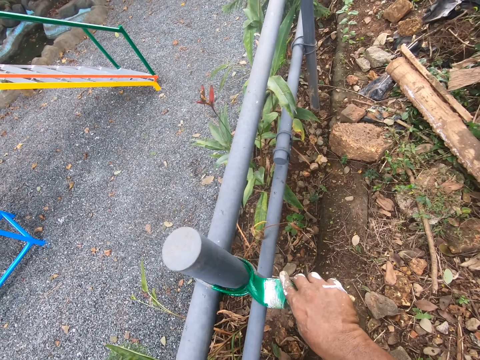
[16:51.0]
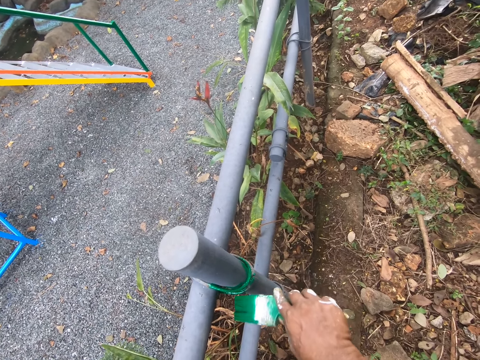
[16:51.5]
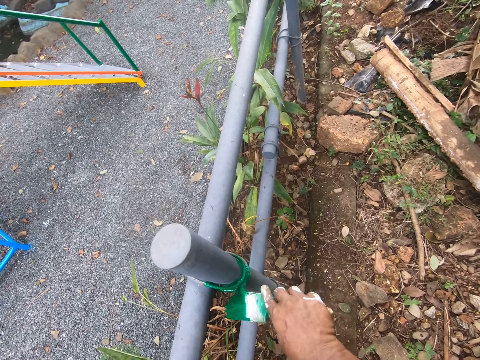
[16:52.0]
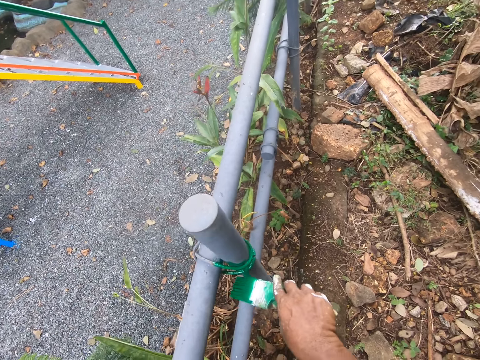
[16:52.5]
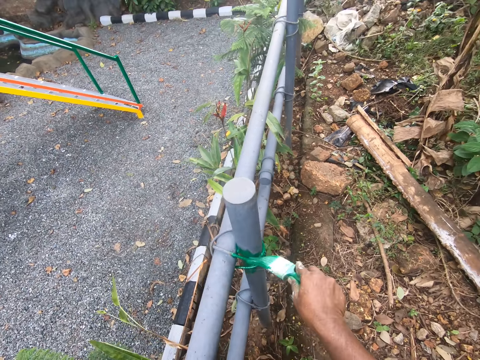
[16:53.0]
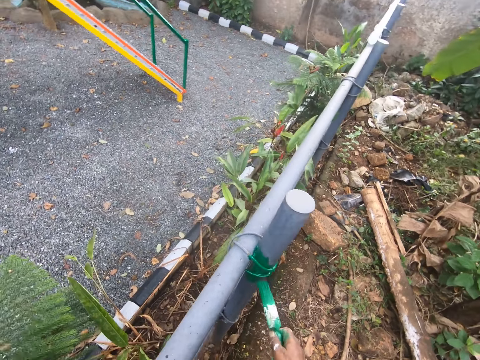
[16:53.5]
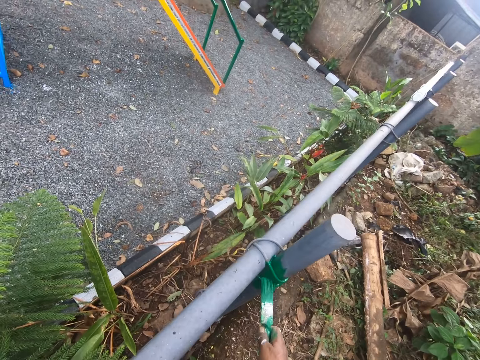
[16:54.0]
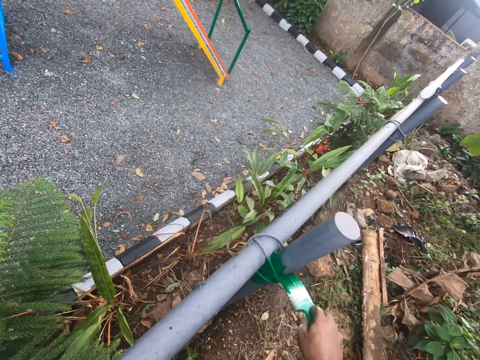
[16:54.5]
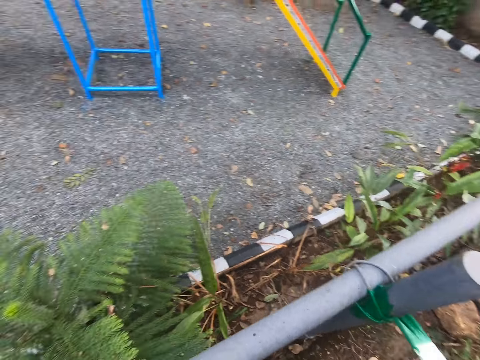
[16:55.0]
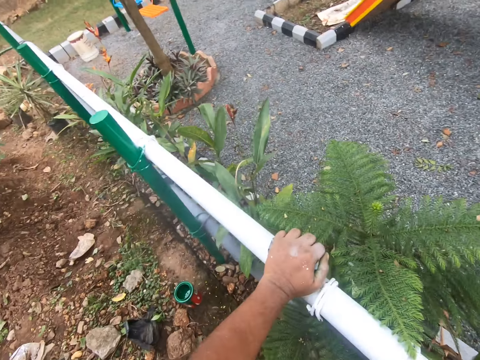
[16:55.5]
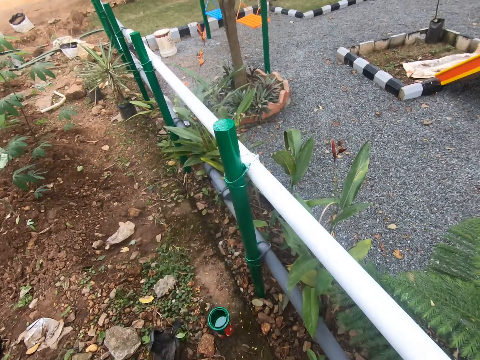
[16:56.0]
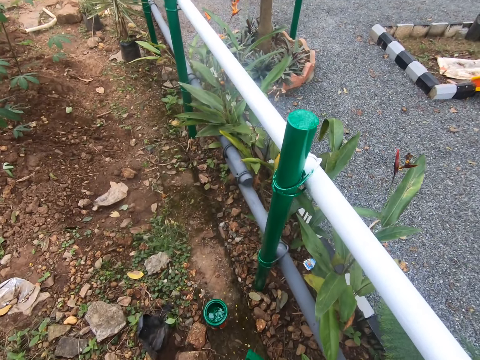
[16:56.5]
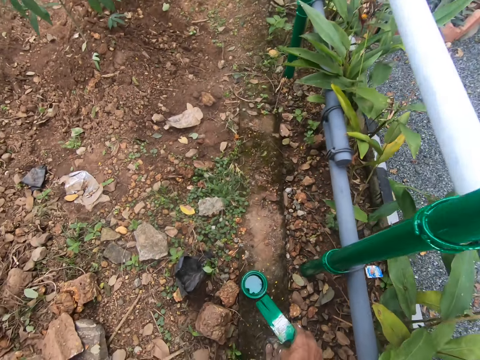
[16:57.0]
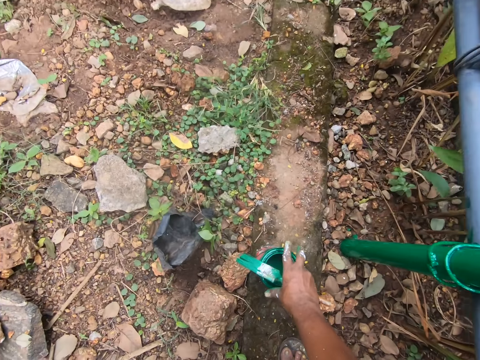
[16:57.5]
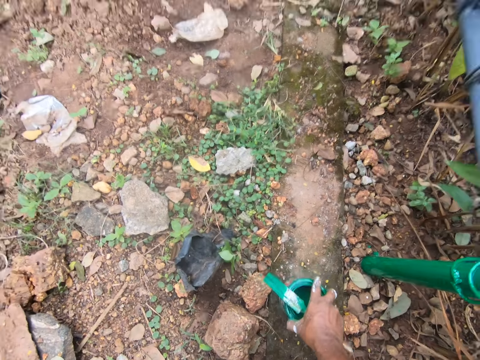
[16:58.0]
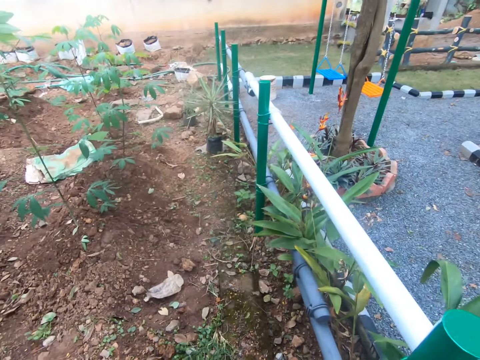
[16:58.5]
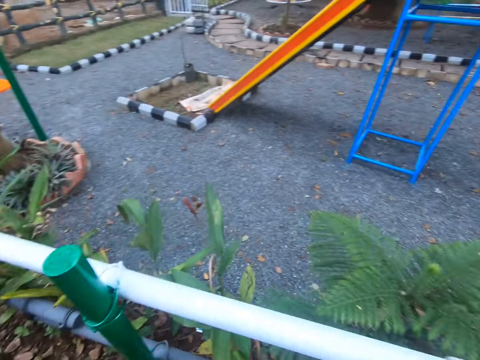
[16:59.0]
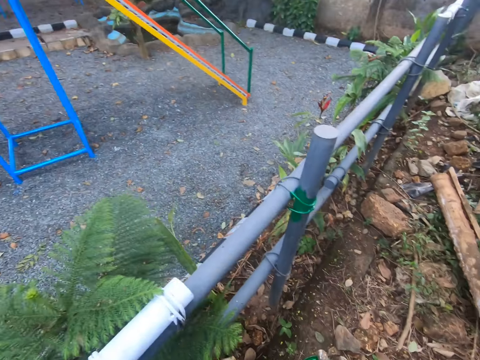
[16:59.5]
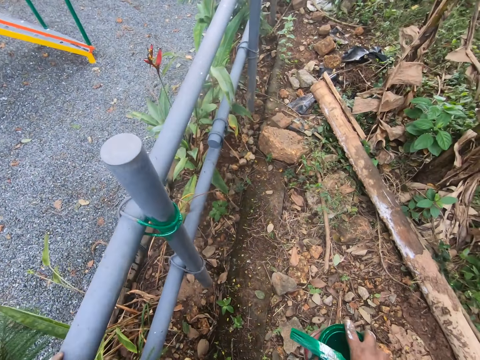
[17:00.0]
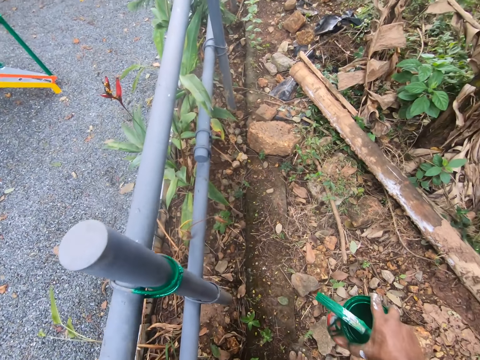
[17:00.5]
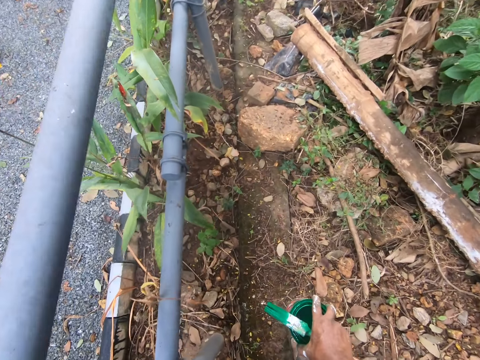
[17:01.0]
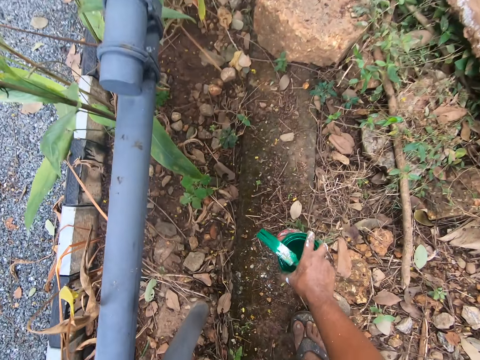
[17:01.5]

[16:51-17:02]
The camera wearer looks around. They walk. They pick up the paint container. They look around. They walk.

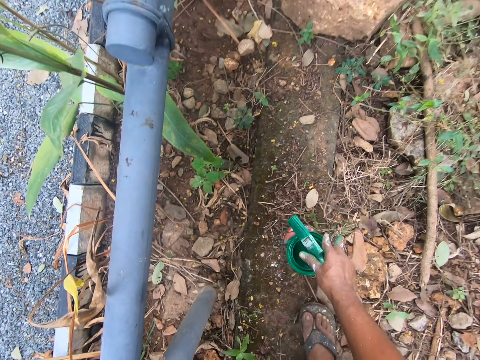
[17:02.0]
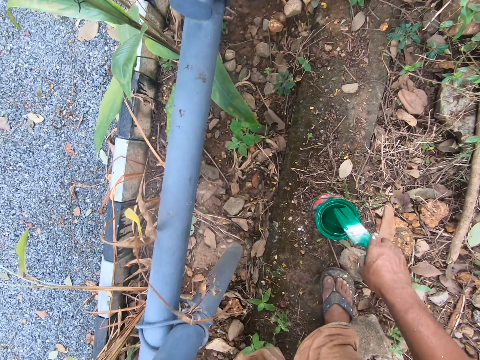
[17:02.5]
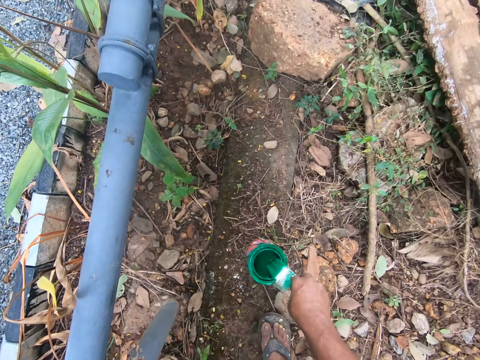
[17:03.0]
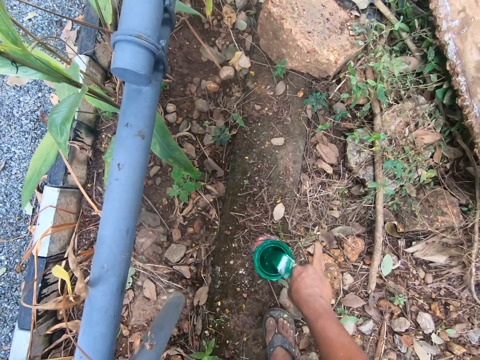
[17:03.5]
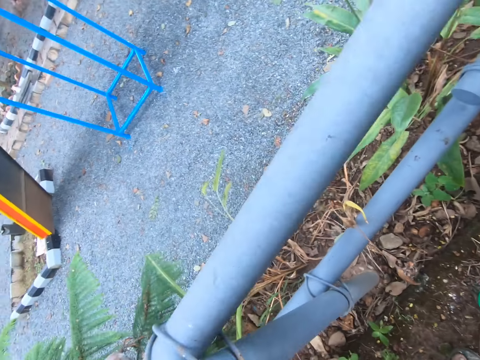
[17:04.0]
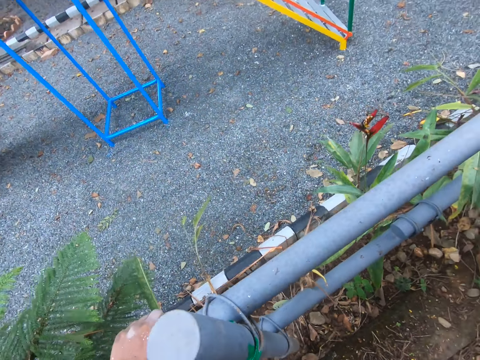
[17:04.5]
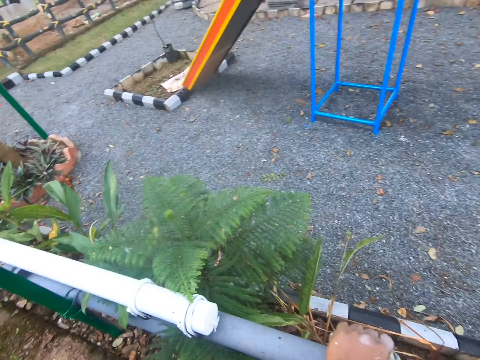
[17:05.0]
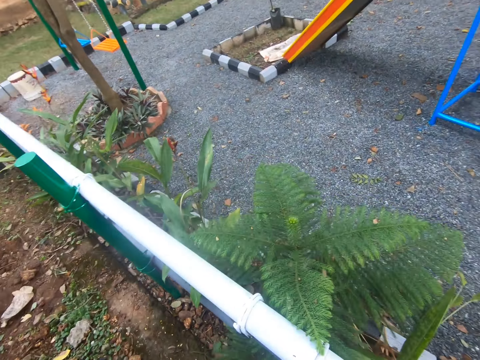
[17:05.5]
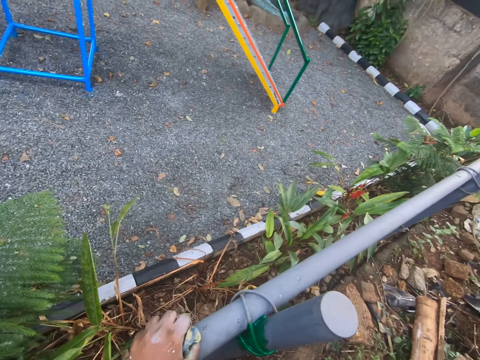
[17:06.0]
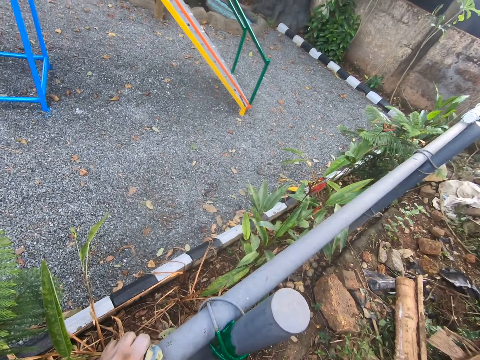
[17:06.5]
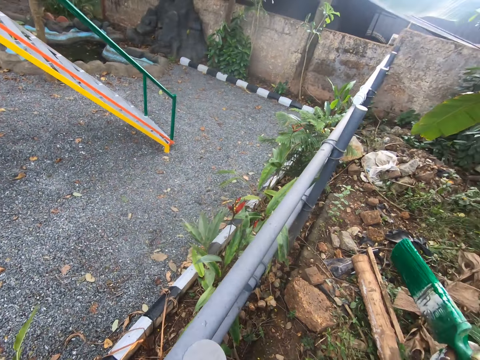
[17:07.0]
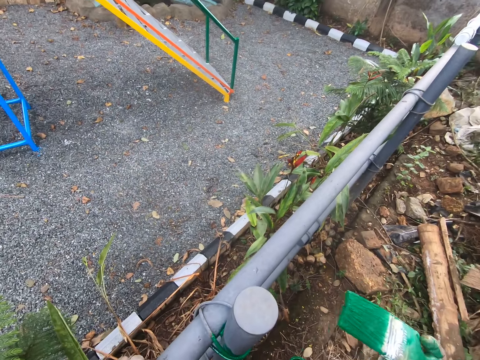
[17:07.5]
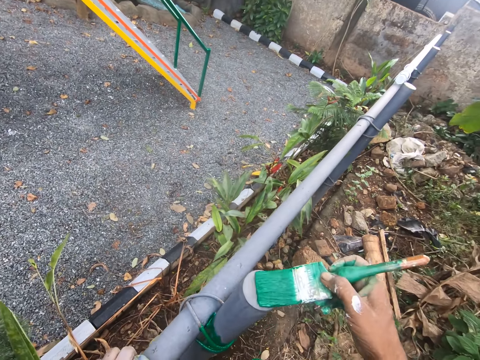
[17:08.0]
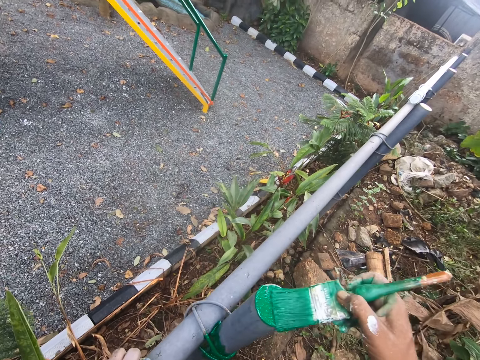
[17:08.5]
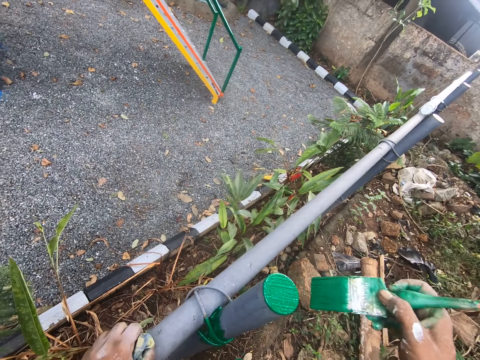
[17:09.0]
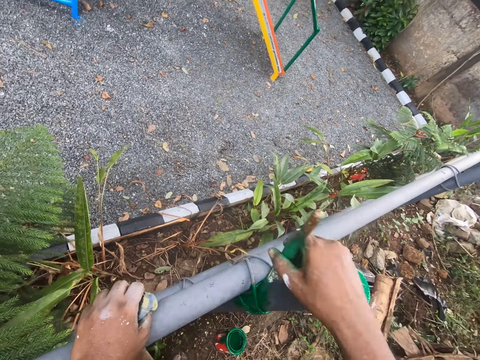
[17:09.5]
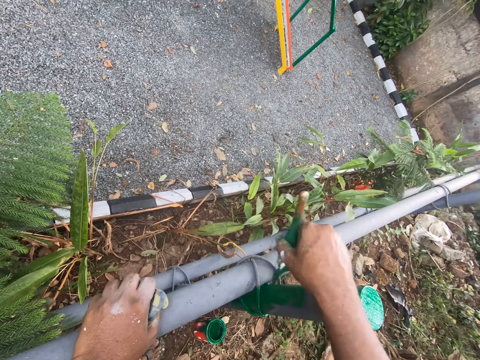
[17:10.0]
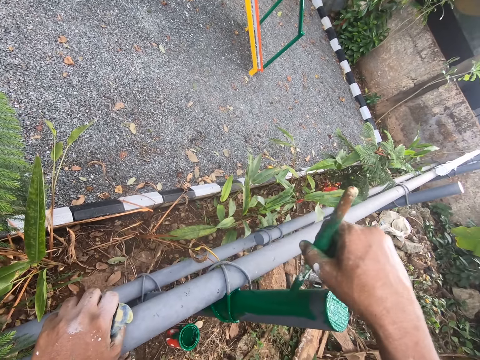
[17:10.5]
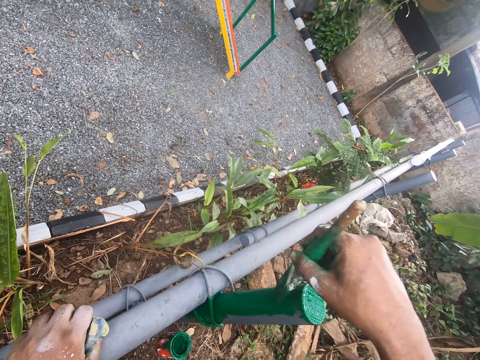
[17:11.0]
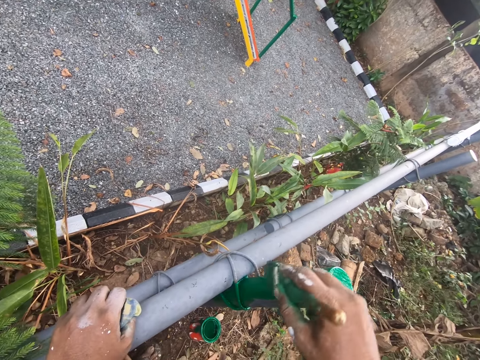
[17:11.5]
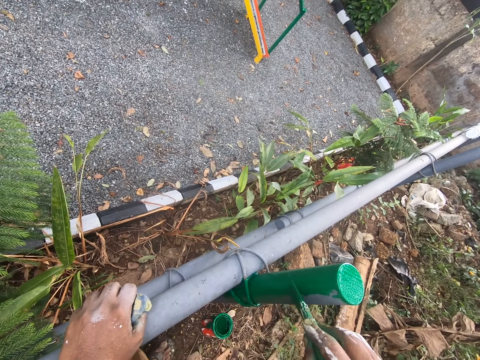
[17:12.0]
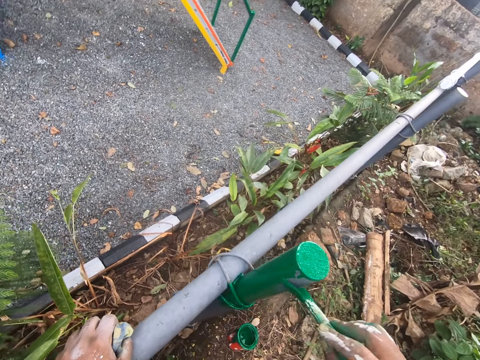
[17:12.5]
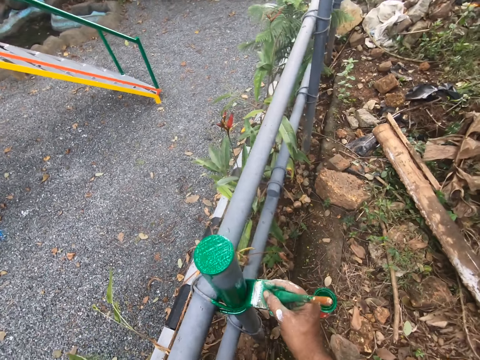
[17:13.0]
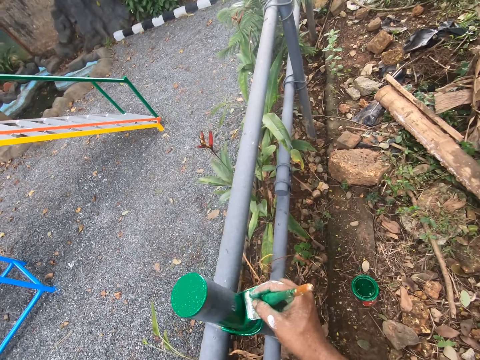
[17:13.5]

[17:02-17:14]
The camera wearer places the paint container on the ground. They put the paint brush in the paint container. They apply paint on the post.
